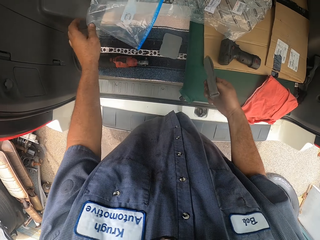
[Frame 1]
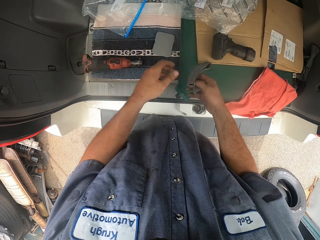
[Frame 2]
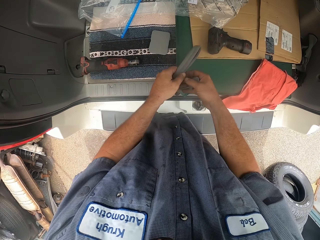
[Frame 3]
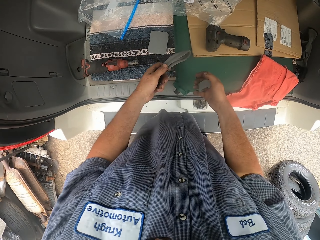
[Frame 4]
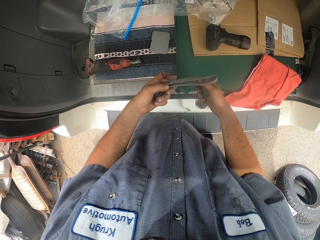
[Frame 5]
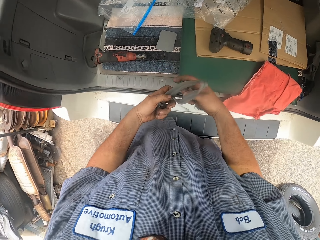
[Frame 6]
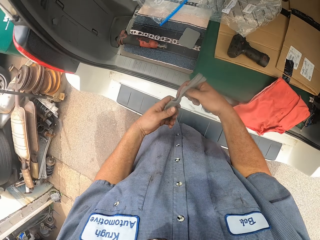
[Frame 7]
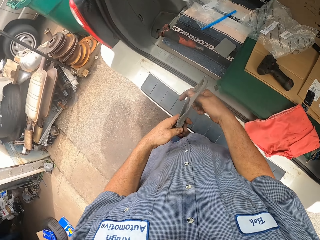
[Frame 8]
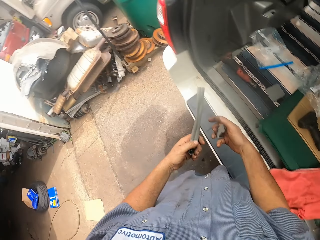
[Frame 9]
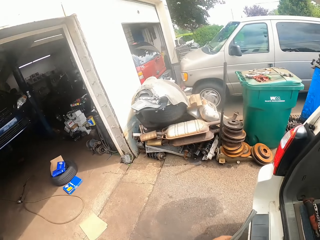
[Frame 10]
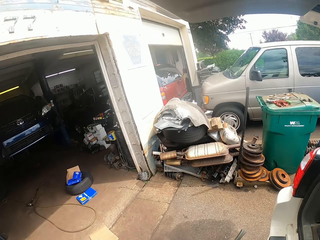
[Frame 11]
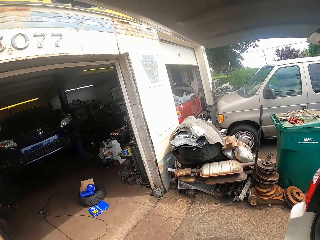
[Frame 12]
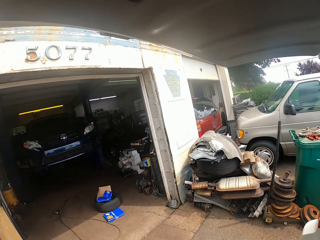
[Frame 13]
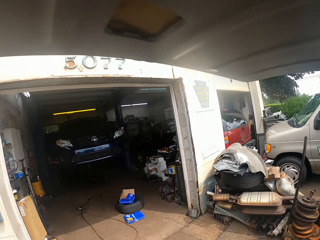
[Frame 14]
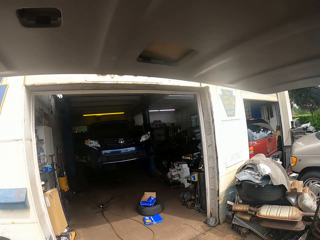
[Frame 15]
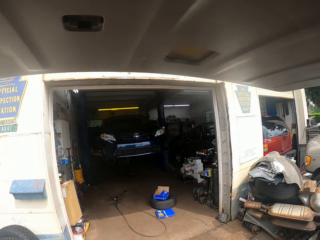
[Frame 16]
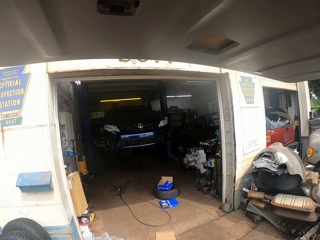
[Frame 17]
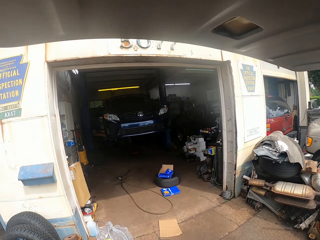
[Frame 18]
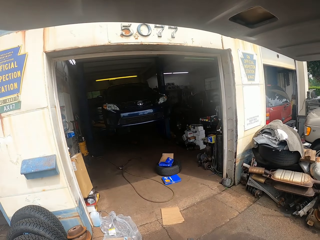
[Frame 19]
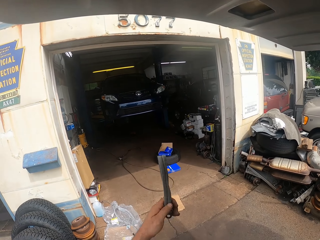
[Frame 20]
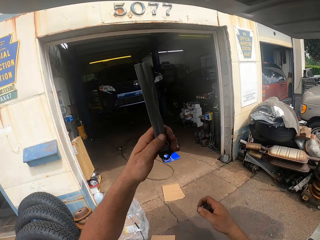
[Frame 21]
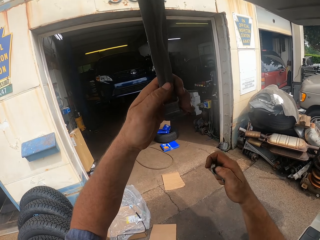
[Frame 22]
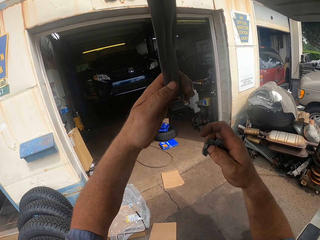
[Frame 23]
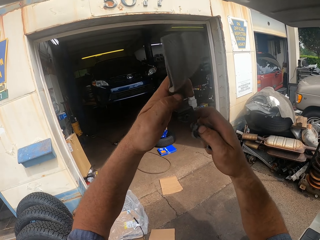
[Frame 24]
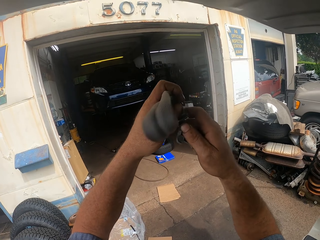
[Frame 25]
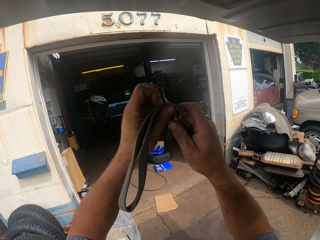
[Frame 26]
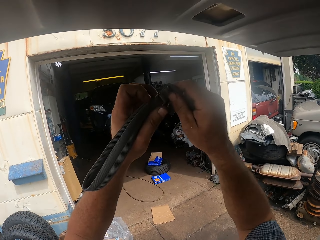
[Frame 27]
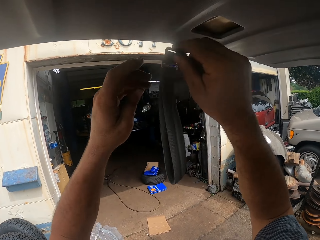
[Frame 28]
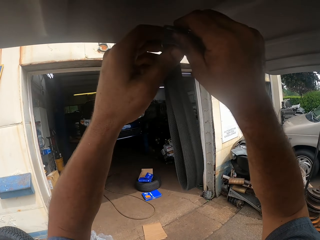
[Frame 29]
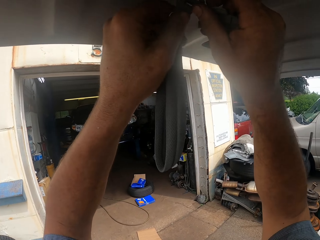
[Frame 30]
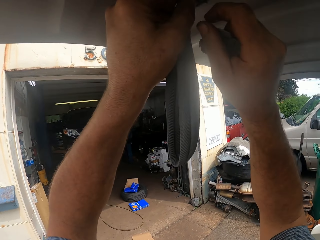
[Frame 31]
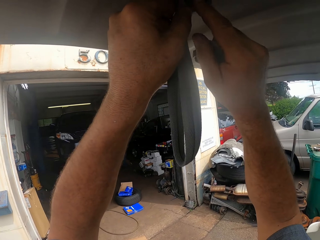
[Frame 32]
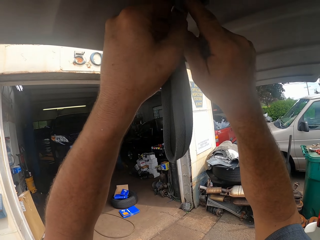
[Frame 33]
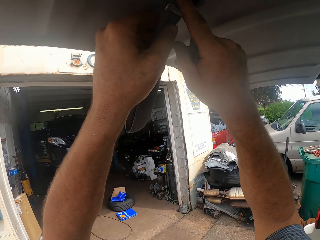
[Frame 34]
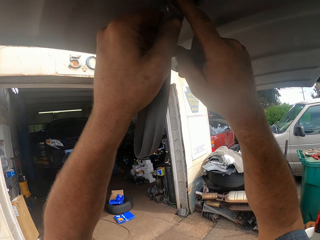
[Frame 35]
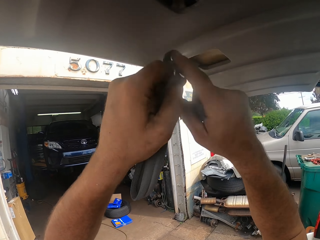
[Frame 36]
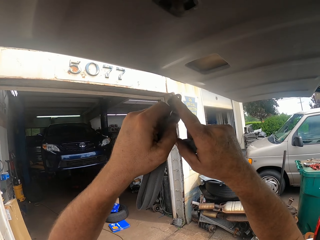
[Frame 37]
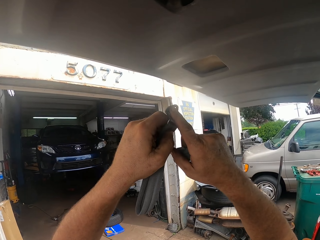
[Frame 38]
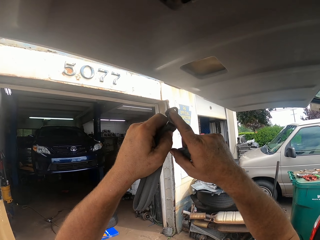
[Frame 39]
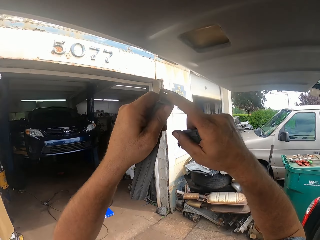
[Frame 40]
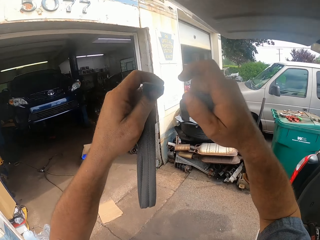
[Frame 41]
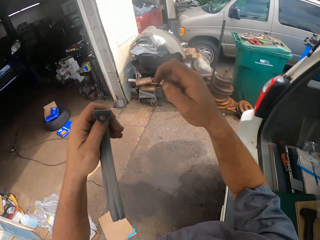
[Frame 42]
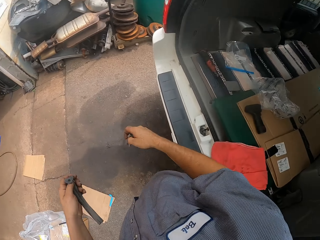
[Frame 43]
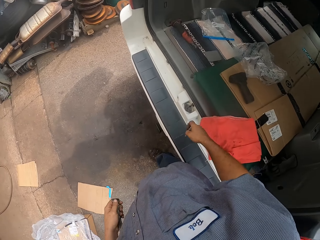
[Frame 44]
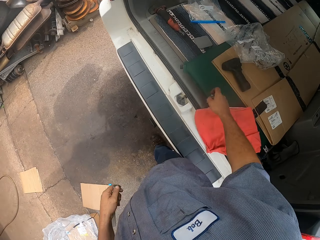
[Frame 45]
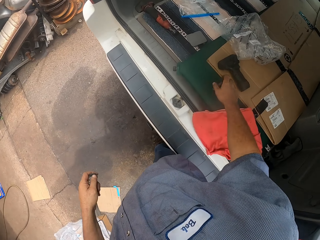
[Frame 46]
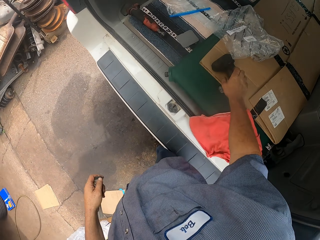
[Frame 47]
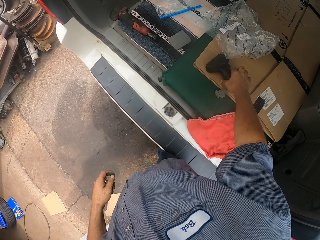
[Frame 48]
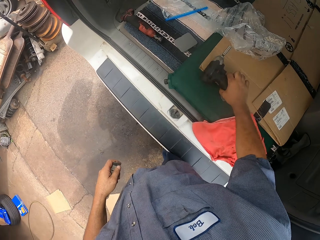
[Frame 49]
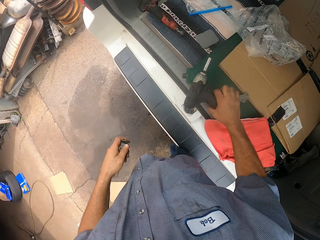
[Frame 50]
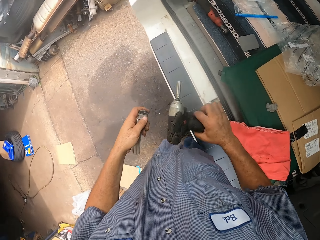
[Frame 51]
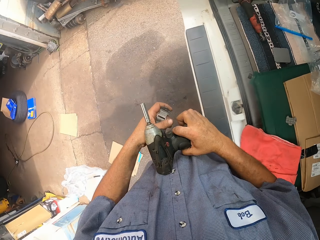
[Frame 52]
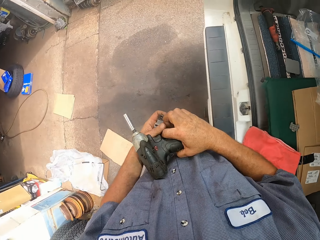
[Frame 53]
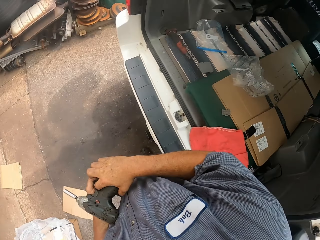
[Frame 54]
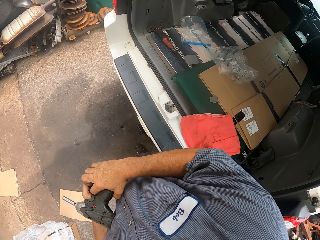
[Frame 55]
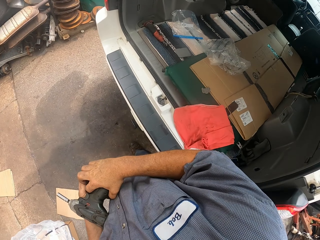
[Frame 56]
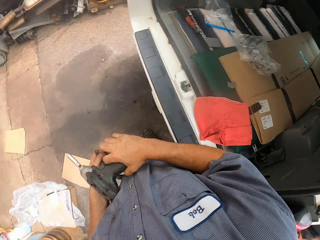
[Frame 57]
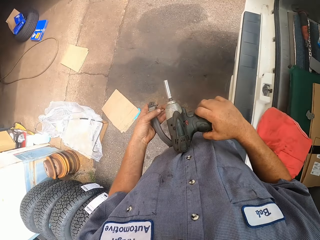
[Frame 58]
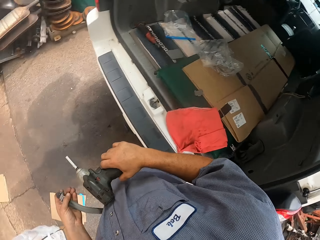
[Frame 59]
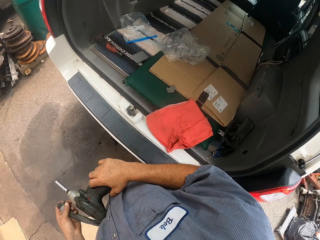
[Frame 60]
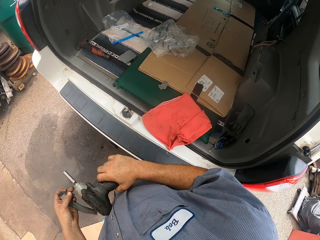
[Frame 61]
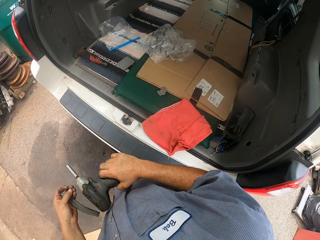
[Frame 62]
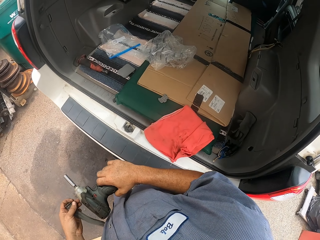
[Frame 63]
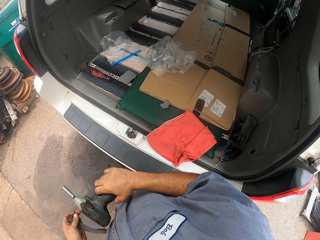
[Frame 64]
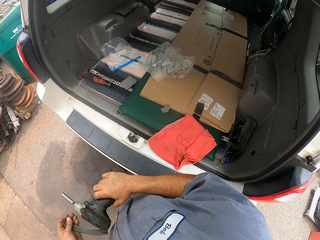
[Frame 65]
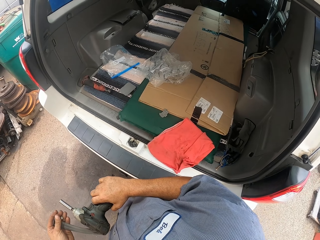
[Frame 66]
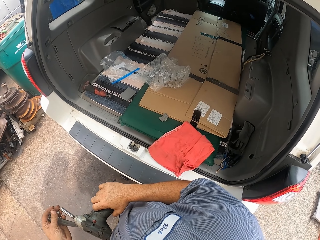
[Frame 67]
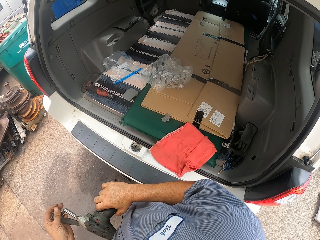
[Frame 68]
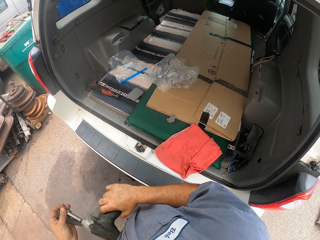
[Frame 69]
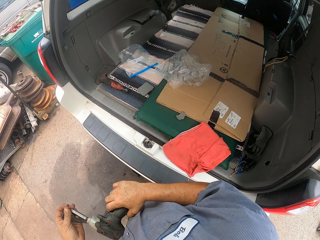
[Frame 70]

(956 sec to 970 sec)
The camera wearer pulls a belt from a polythene bag. They hold the belt. They fix the belt on the car boot door. They hold the belt with the left hand. They pick up a driller or nut driver with the right hand. They hold the driller with the right hand.

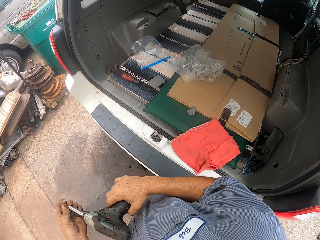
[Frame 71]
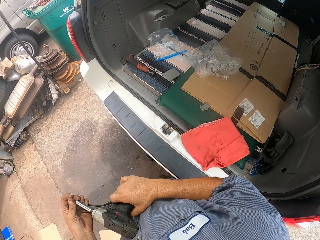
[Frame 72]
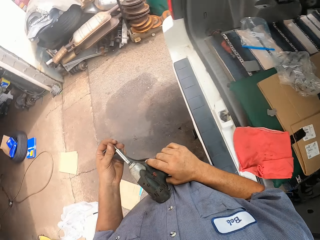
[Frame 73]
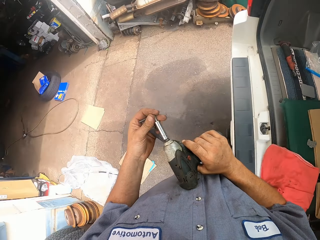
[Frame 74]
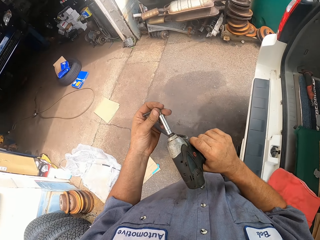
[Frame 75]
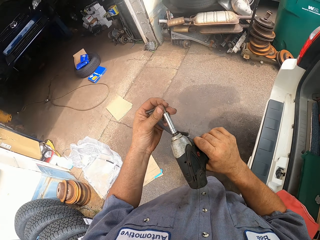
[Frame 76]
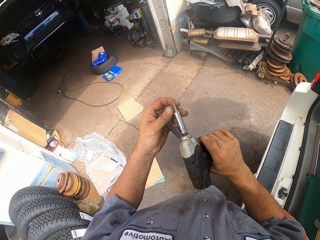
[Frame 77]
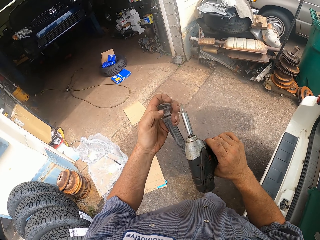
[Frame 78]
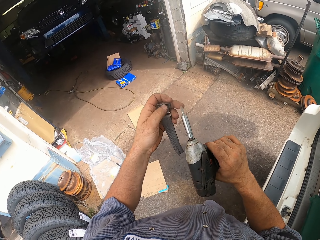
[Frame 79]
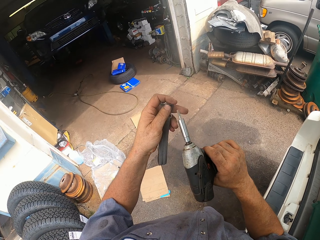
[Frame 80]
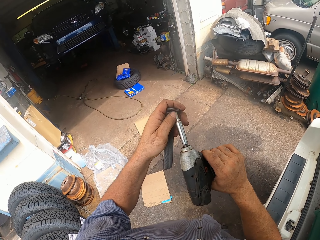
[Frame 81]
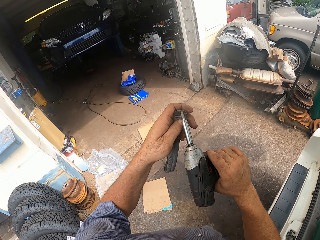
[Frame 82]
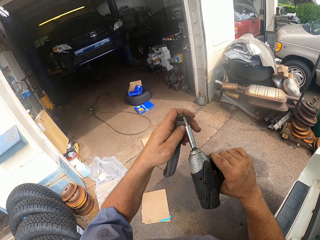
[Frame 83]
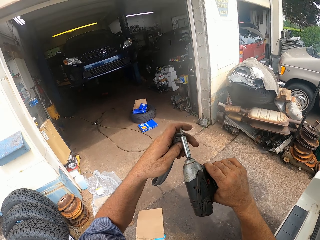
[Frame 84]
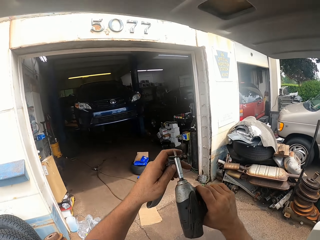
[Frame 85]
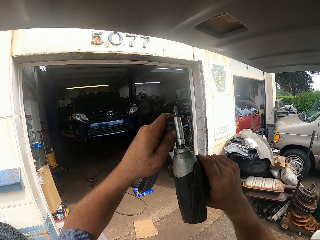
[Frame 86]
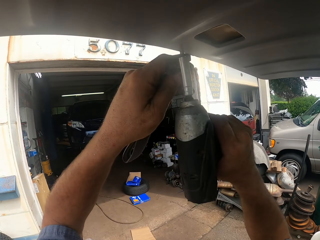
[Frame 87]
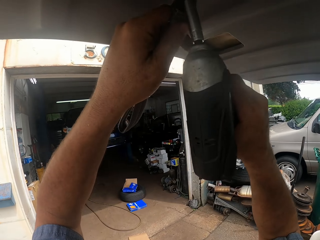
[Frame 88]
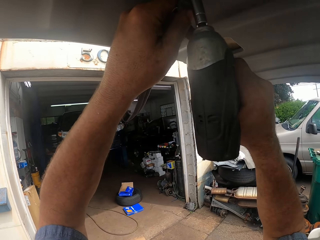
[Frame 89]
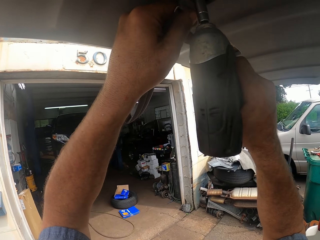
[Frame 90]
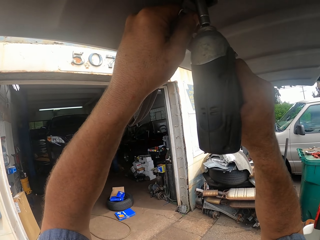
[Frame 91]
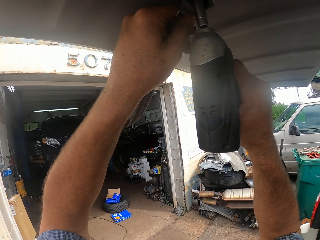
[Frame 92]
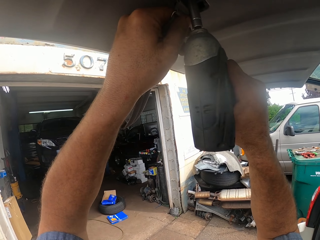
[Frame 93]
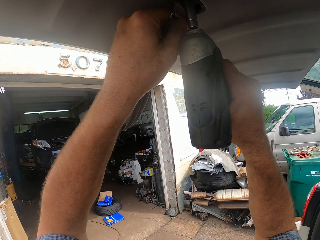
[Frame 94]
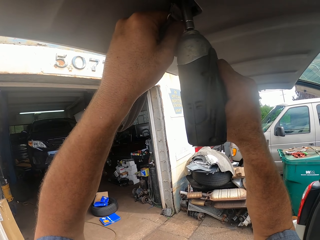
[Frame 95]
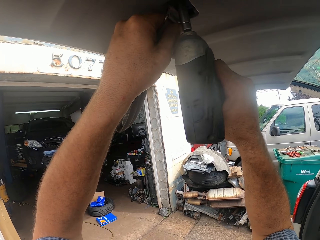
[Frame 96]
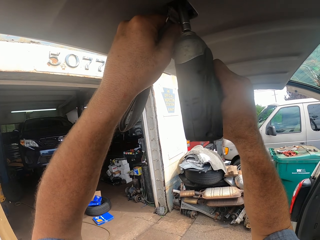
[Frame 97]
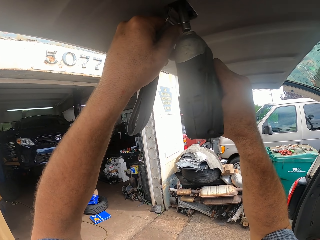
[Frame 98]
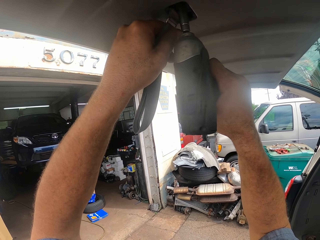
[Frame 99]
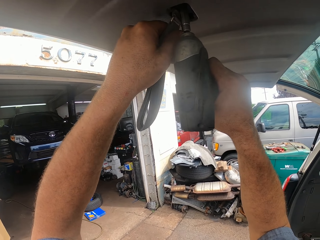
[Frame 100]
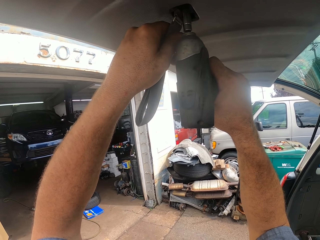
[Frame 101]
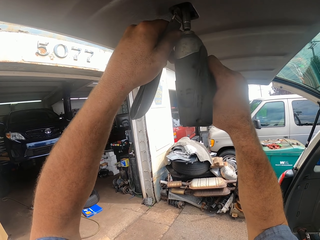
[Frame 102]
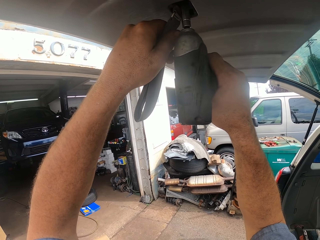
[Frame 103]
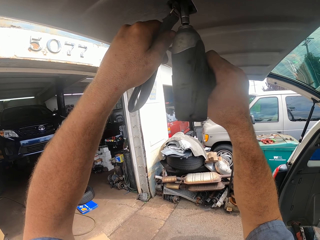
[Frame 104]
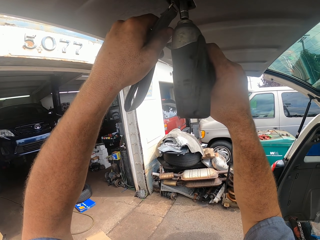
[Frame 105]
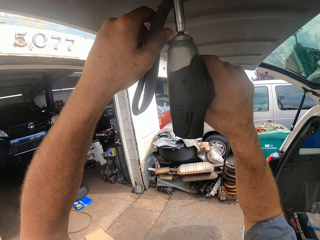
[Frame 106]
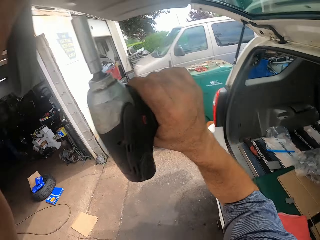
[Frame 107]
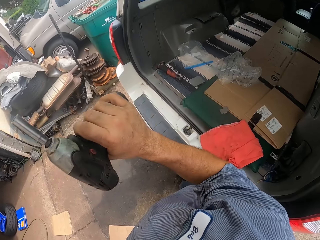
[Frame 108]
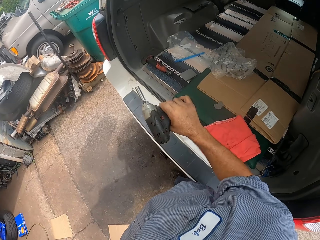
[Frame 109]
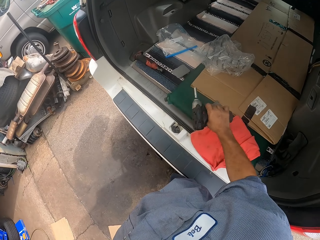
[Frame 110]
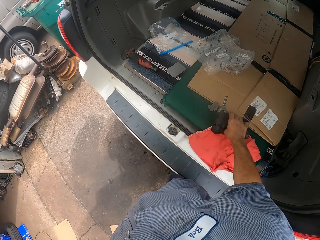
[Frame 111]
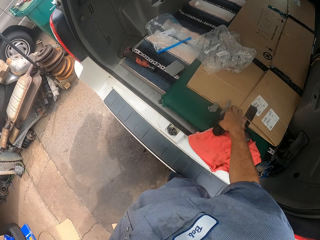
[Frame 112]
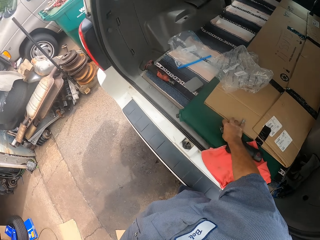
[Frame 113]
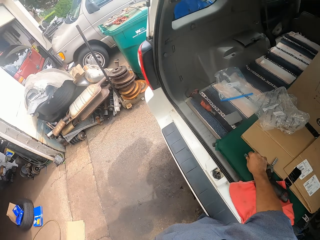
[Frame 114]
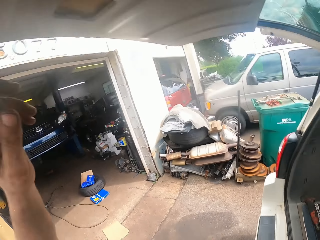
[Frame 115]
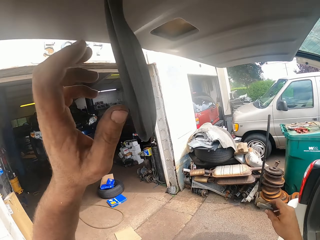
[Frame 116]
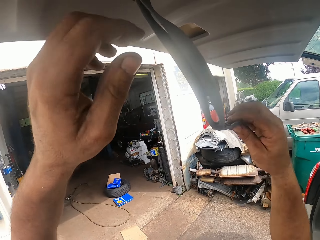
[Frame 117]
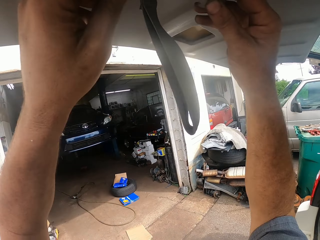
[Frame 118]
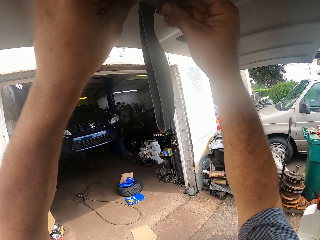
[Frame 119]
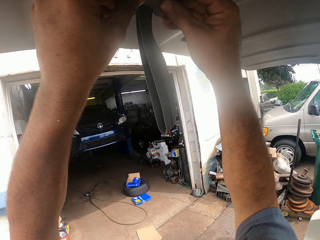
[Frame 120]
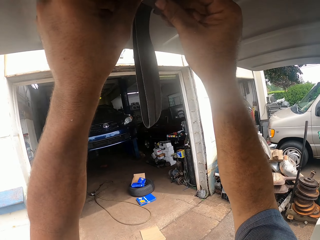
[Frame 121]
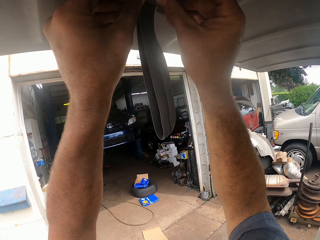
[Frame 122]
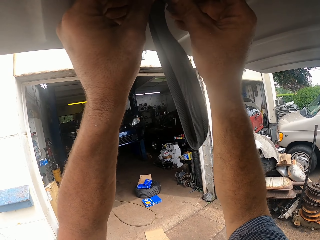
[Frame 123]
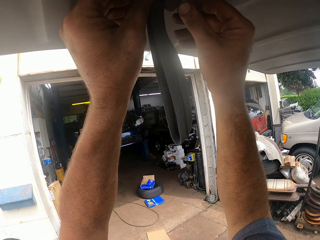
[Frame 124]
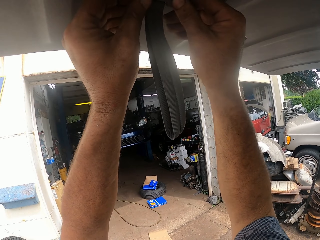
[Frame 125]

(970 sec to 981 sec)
The camera wearer fixes the nut on the bolt driver. They put the belt metal on the driller. They fix the handle on the door. They point the driller with the belt on the car boot door. They fix the belt on the car boot door. They put the nut driver down. They pick up something. They fix something on the door.
